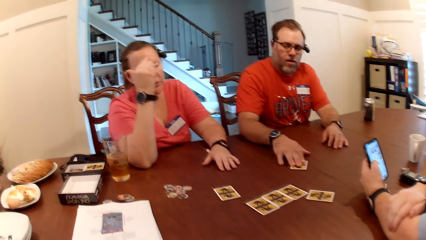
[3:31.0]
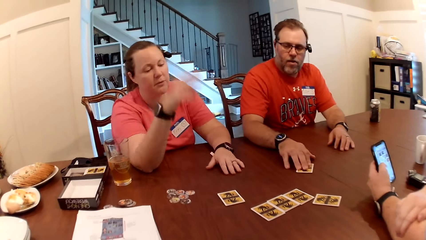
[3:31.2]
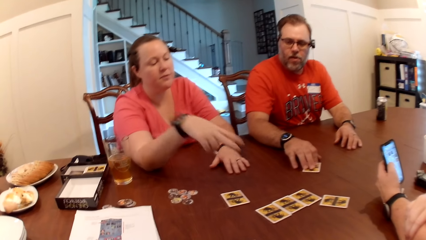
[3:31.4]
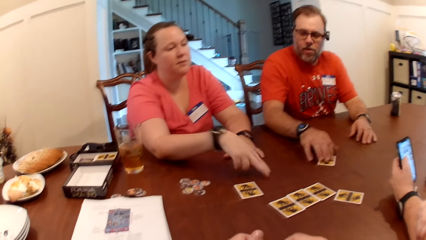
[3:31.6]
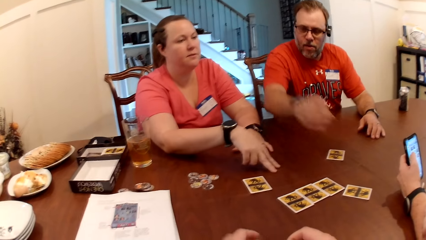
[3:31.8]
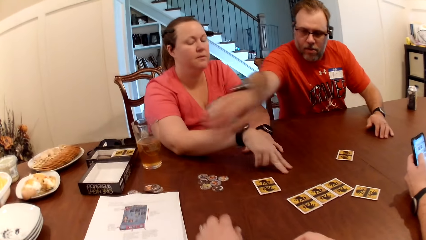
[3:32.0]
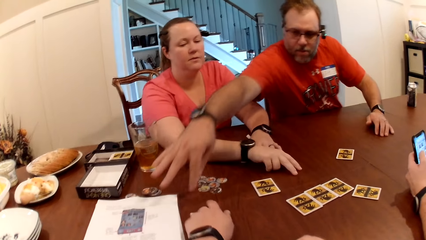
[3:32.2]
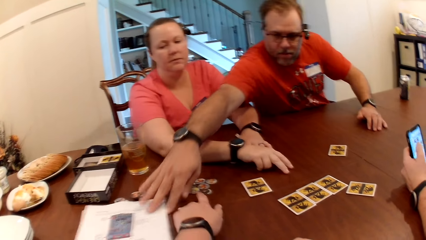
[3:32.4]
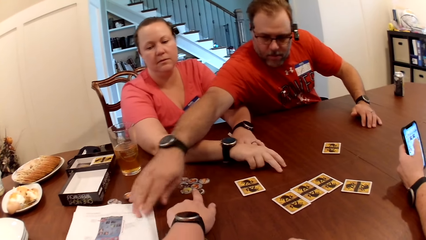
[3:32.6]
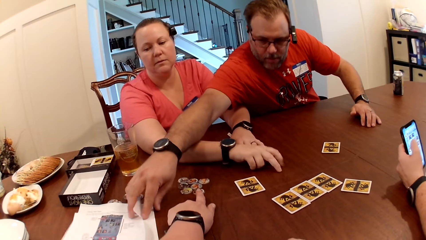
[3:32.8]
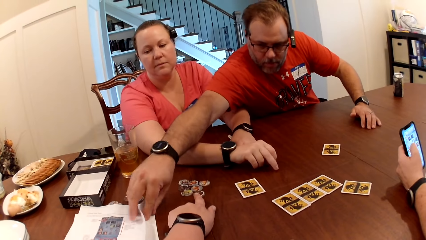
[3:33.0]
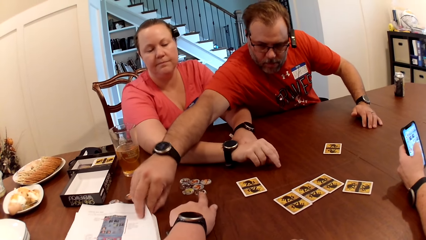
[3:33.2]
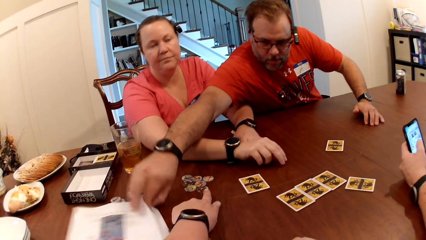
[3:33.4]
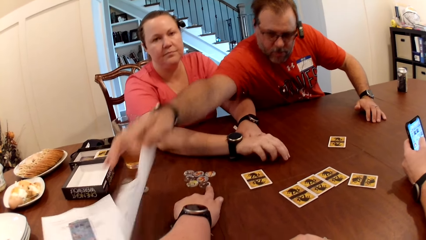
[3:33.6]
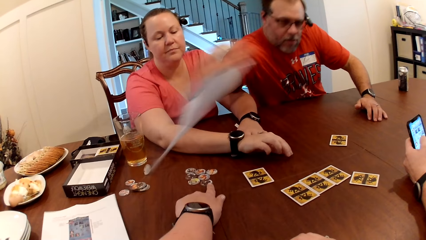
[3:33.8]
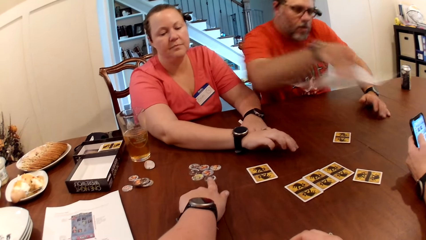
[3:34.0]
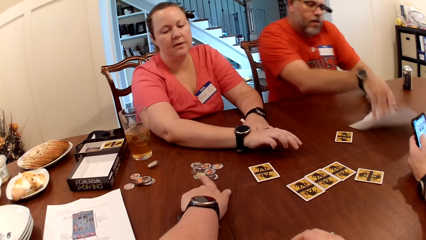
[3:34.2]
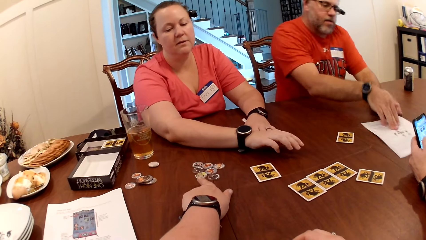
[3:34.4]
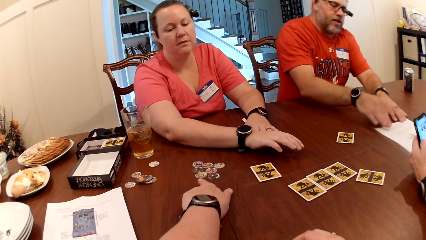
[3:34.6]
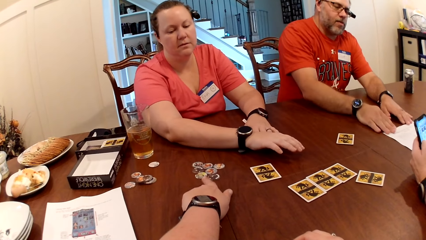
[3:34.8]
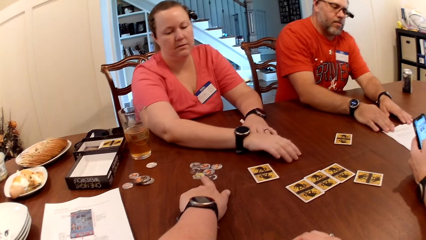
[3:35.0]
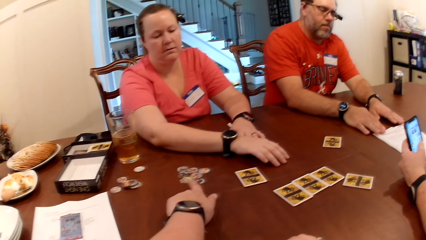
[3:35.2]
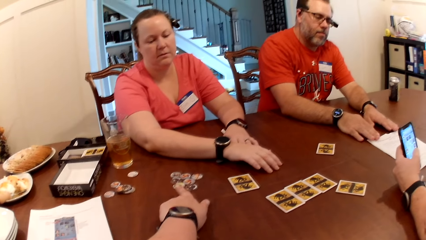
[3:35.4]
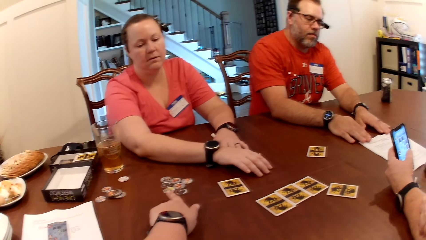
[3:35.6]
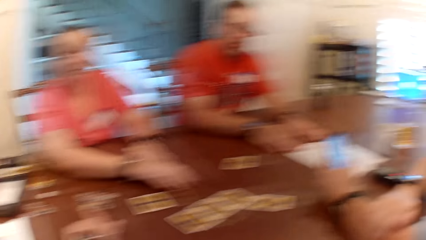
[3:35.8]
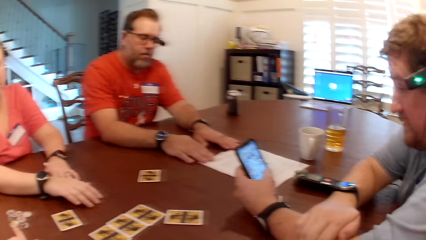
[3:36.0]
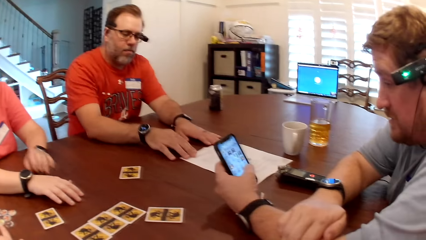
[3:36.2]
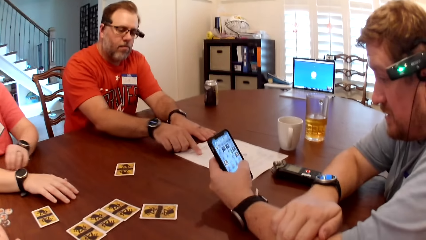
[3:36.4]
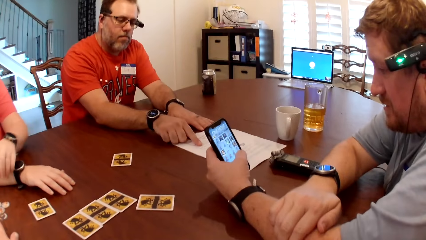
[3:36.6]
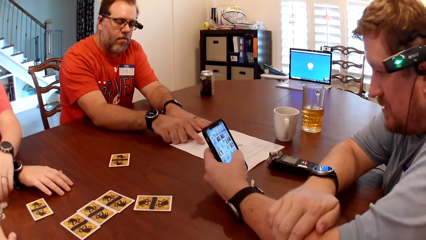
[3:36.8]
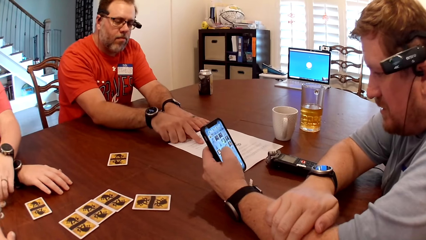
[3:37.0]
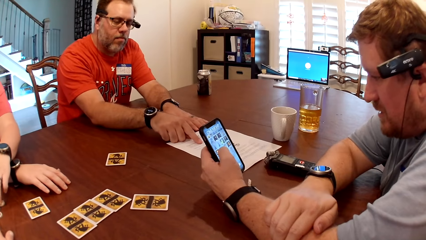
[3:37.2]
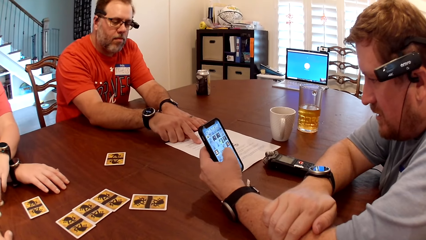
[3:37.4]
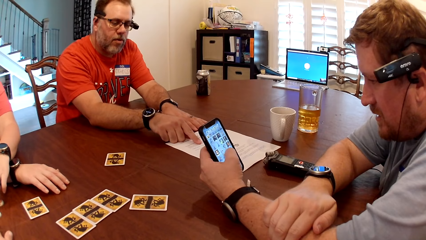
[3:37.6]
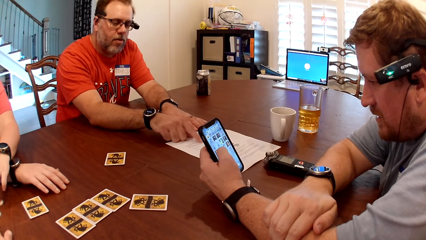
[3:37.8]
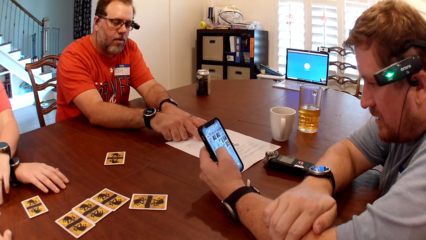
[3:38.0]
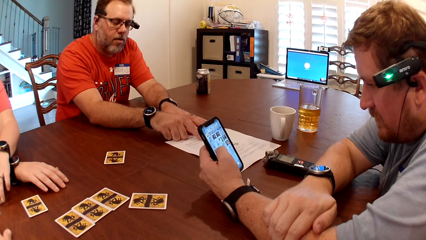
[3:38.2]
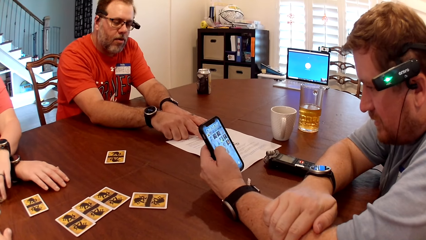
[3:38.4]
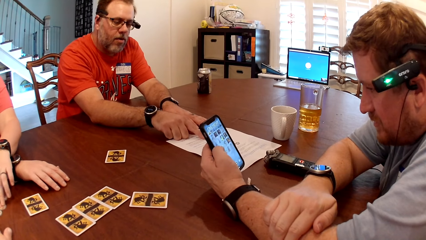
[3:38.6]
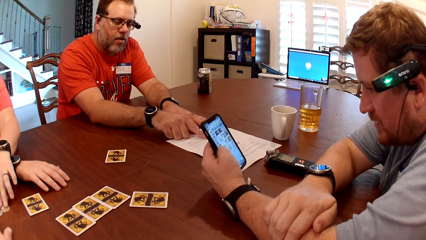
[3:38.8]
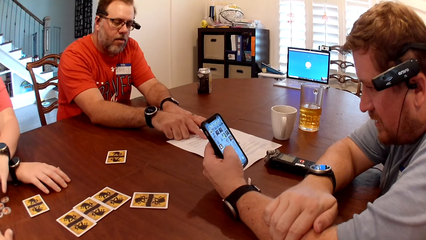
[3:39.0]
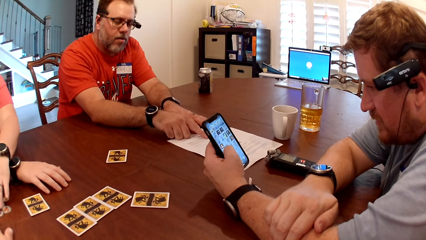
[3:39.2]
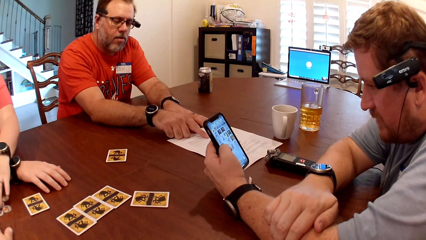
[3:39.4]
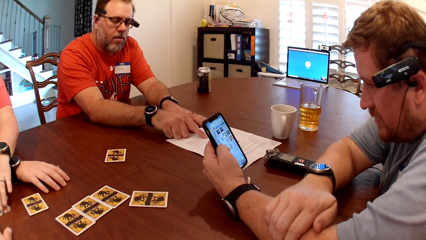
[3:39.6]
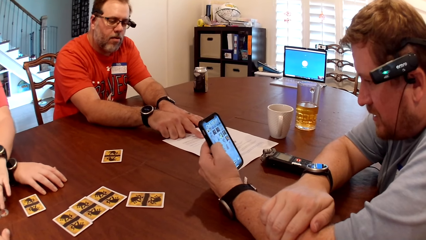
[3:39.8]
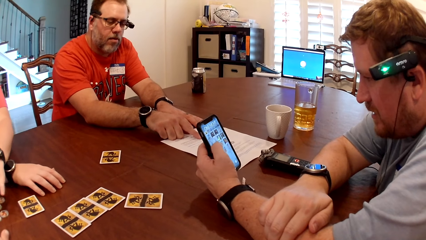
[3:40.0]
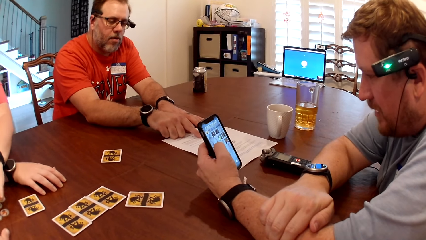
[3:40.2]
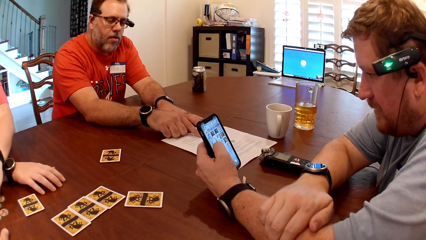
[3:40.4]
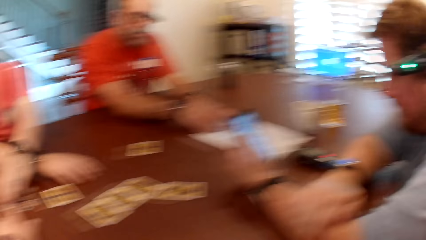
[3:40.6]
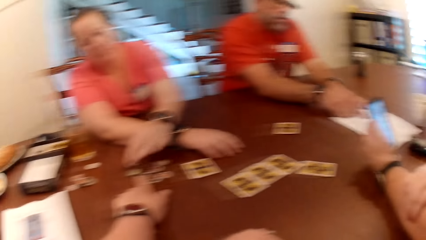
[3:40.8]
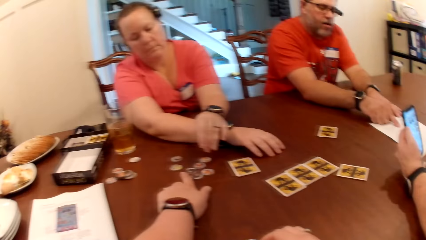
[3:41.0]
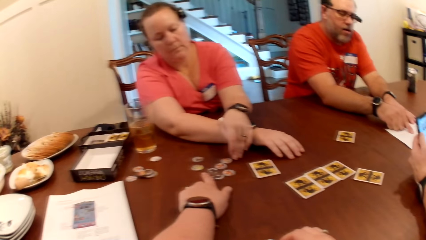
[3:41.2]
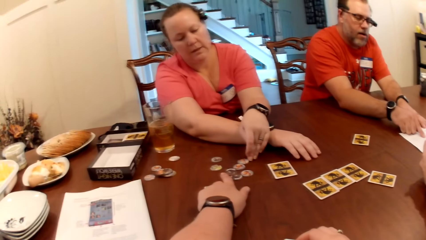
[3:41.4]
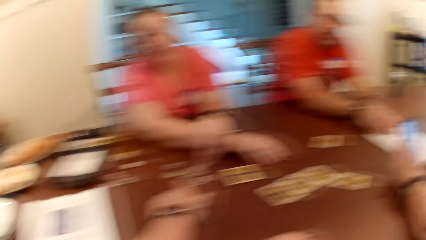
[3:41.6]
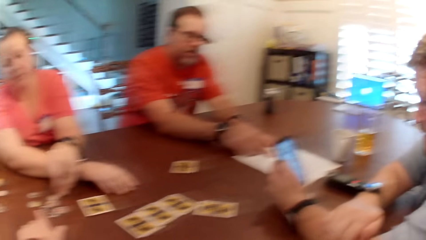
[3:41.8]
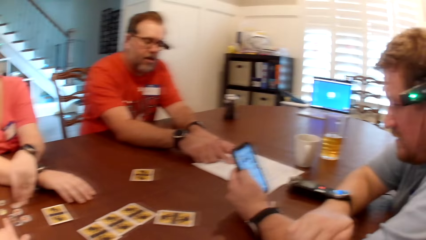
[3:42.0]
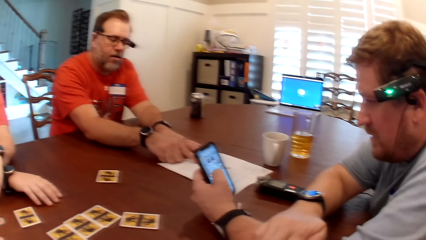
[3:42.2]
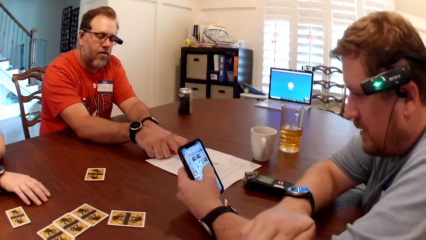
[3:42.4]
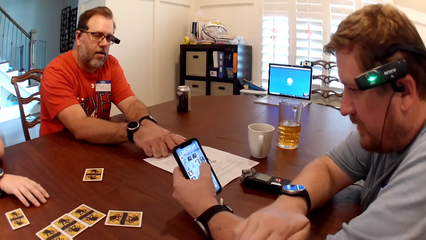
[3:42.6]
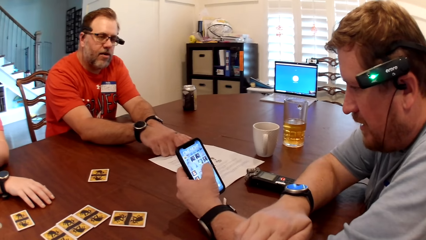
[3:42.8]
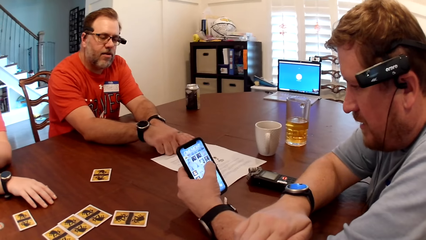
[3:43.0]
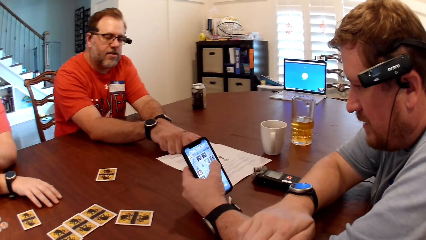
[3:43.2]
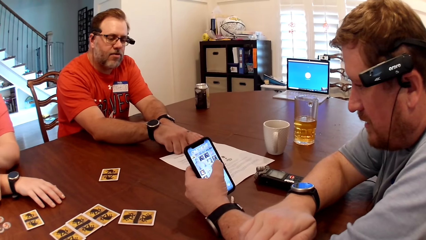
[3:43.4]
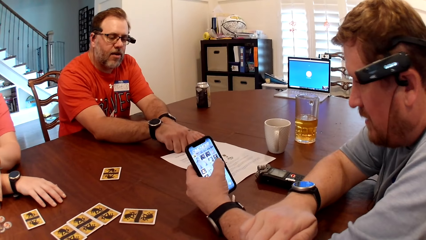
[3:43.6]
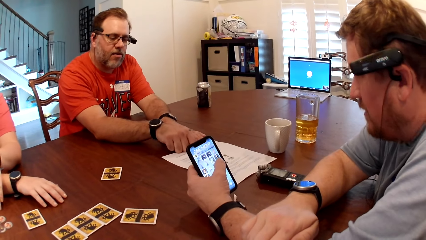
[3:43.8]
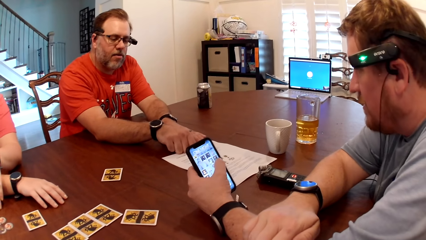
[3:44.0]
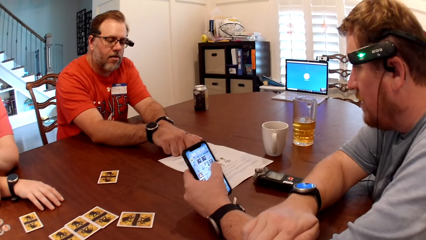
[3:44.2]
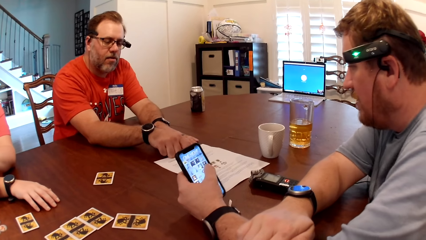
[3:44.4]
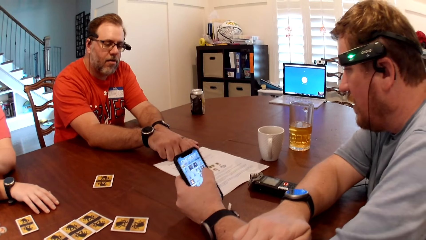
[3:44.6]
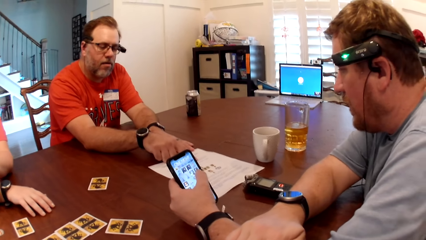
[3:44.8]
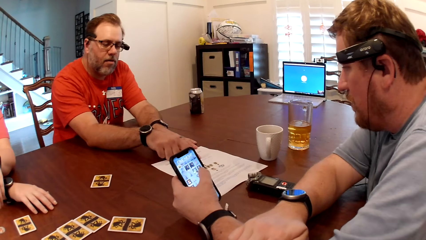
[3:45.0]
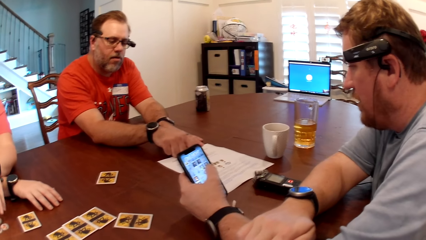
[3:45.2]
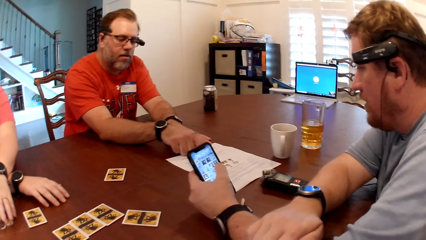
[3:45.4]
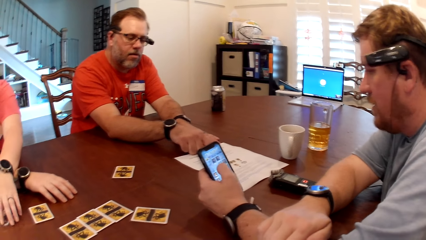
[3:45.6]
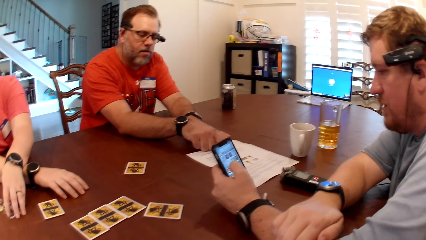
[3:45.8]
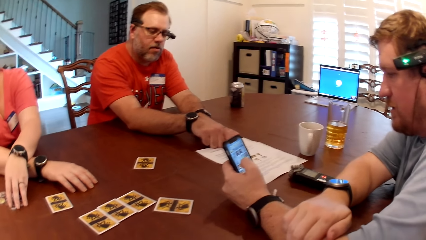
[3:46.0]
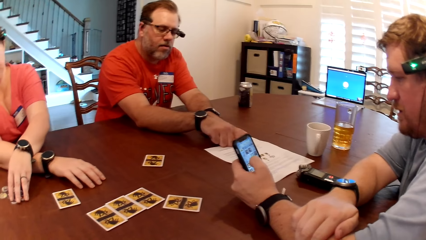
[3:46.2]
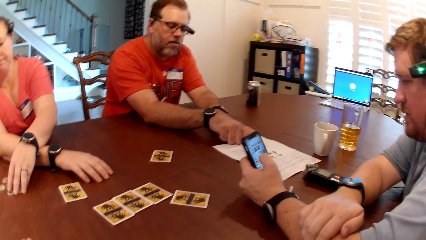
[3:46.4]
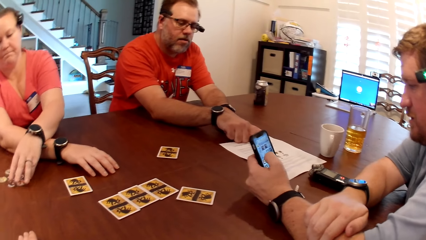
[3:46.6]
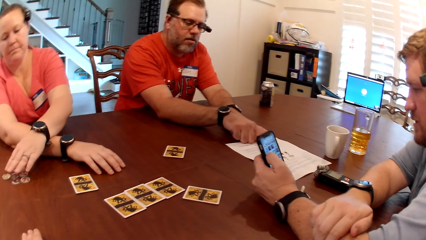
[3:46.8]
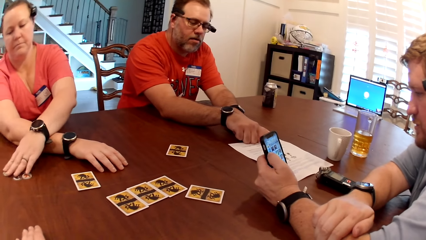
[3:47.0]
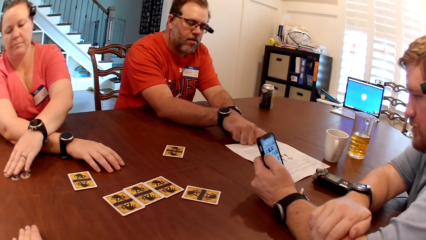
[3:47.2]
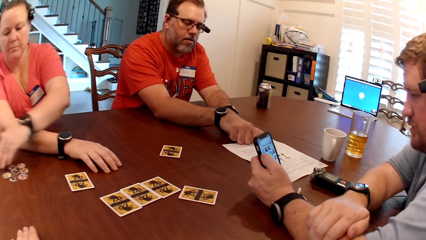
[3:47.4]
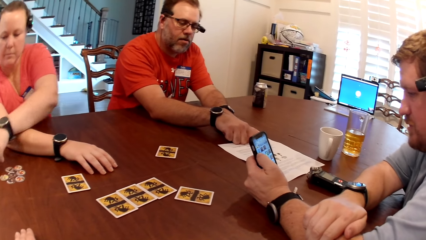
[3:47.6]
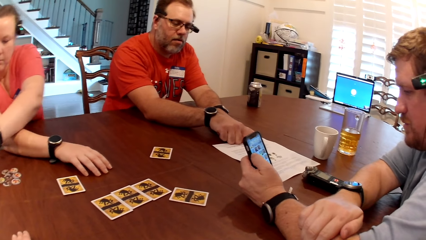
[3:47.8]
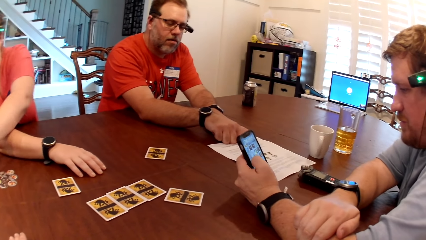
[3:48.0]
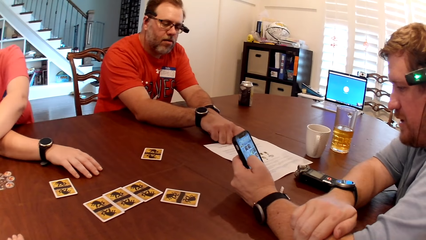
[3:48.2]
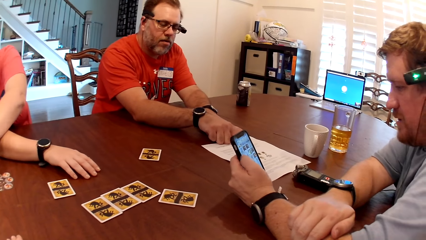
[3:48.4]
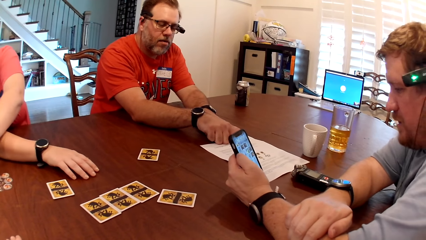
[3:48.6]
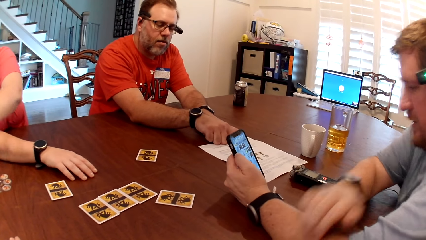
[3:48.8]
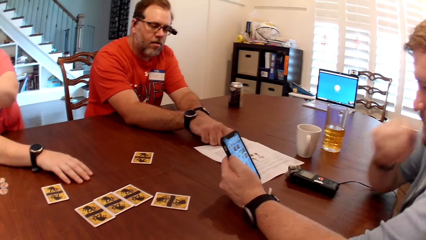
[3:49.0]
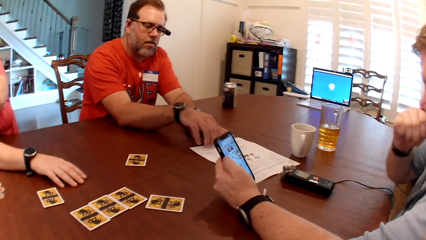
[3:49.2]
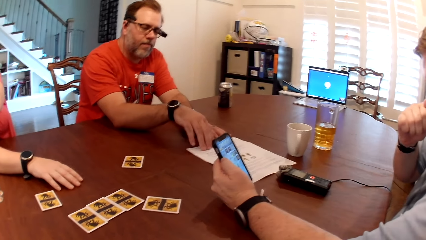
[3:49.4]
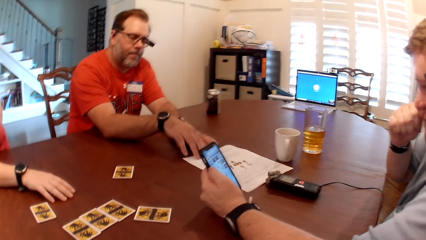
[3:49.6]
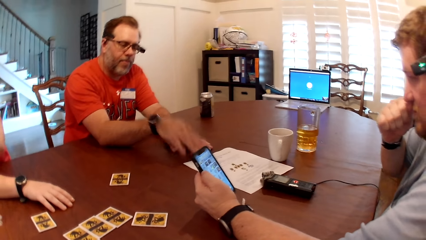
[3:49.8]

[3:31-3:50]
A man picks the piece of paper from the table with his right hand and drops the piece of paper on the table with his right hand. A person reads the paper. A woman adjusts the chips on the table with her left hand.
